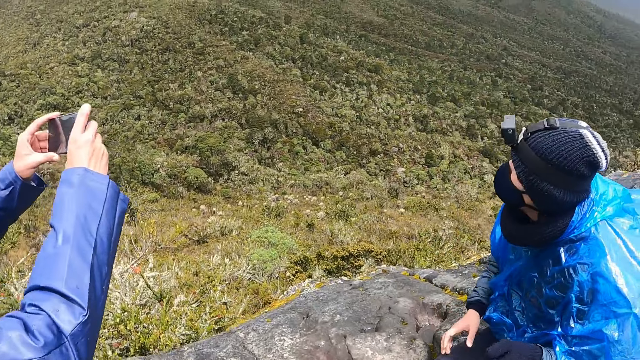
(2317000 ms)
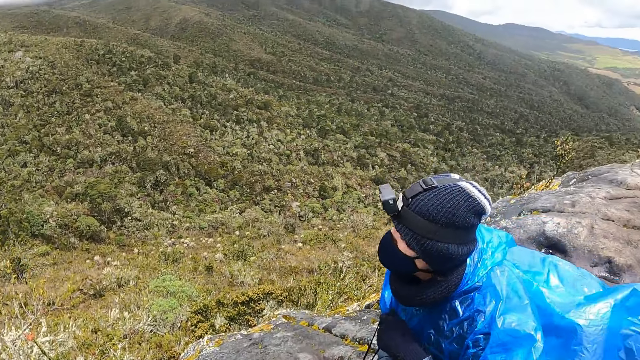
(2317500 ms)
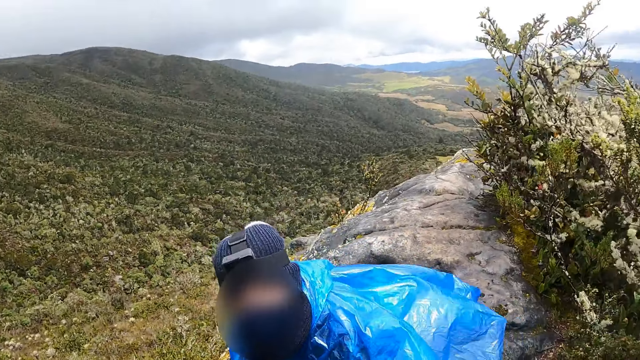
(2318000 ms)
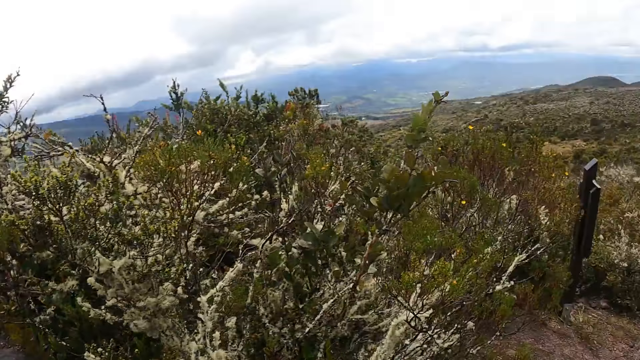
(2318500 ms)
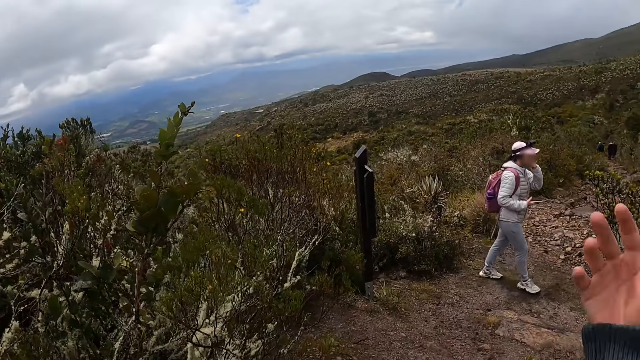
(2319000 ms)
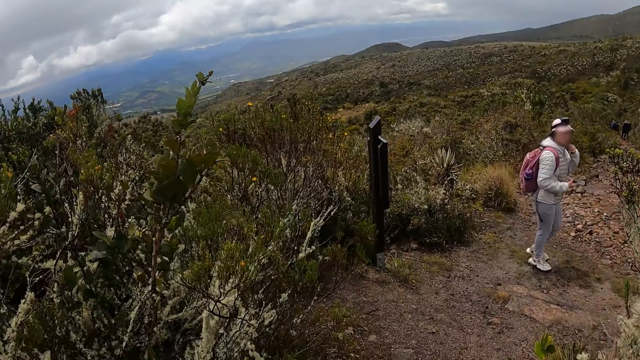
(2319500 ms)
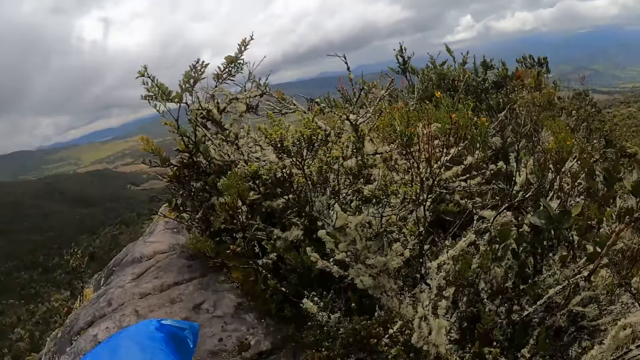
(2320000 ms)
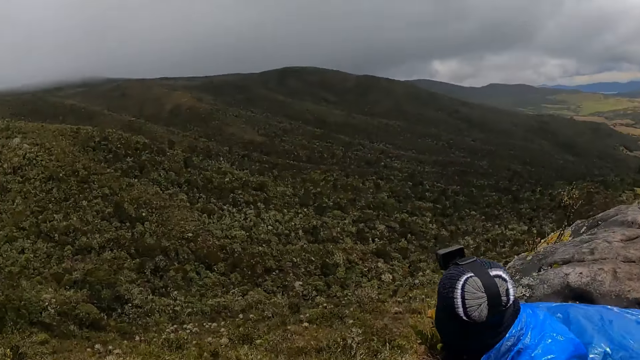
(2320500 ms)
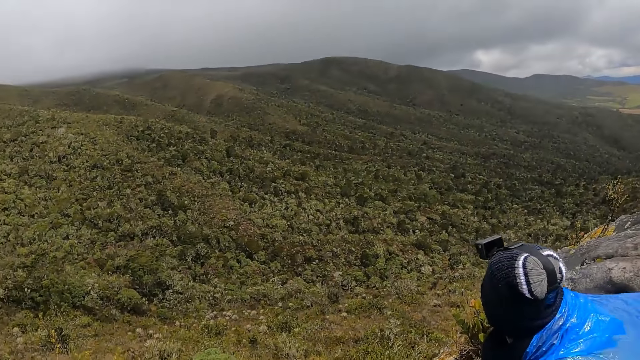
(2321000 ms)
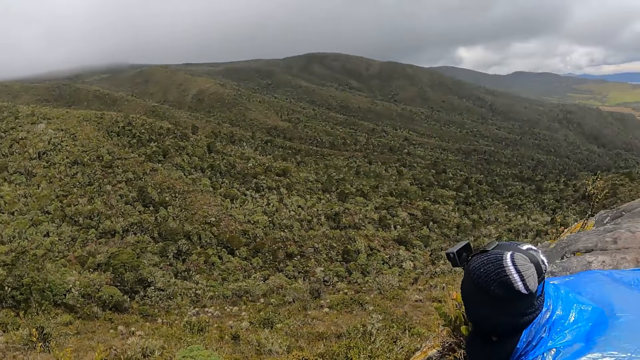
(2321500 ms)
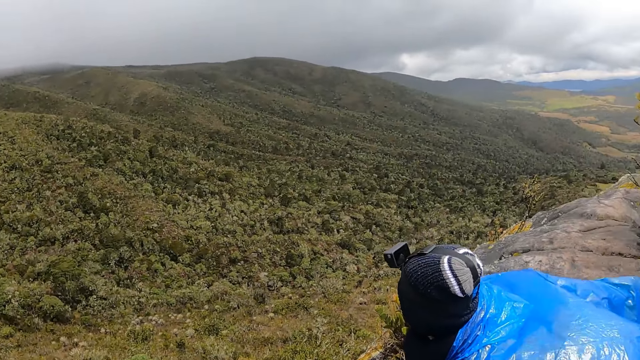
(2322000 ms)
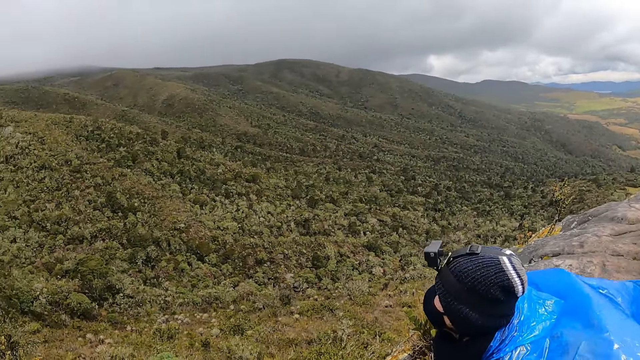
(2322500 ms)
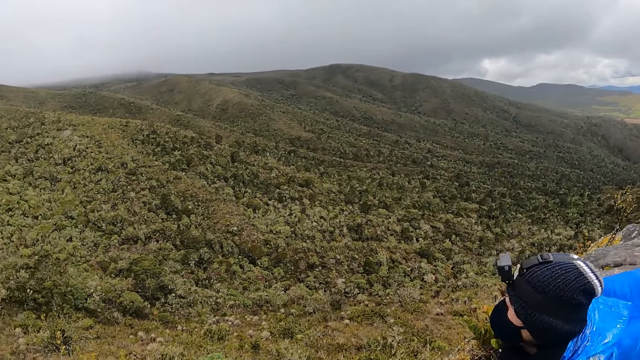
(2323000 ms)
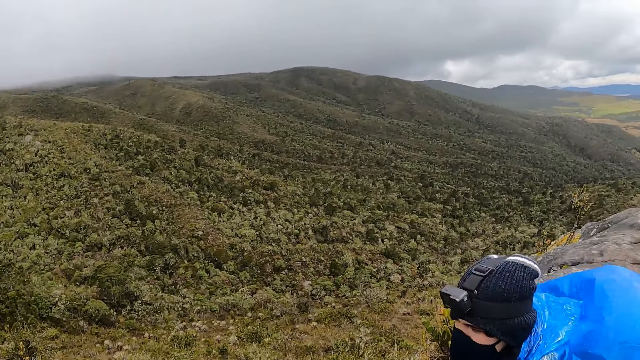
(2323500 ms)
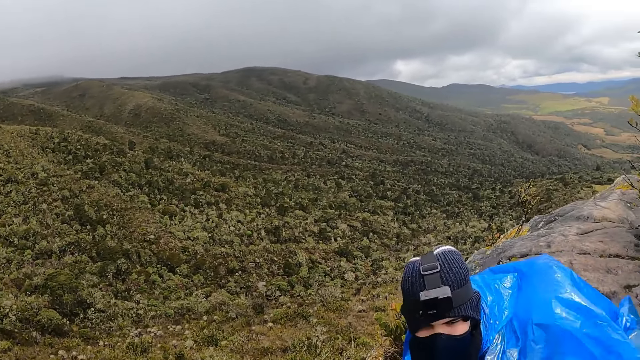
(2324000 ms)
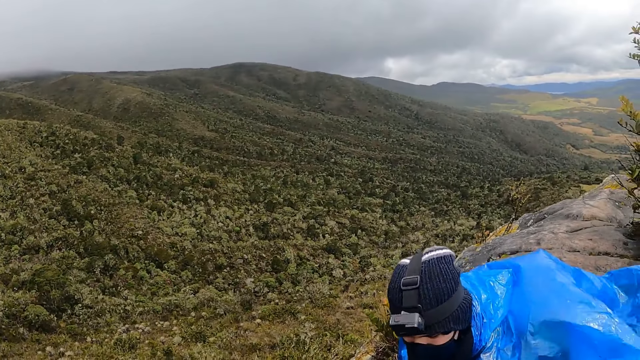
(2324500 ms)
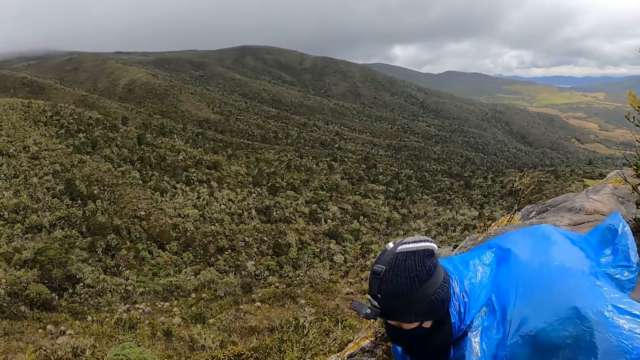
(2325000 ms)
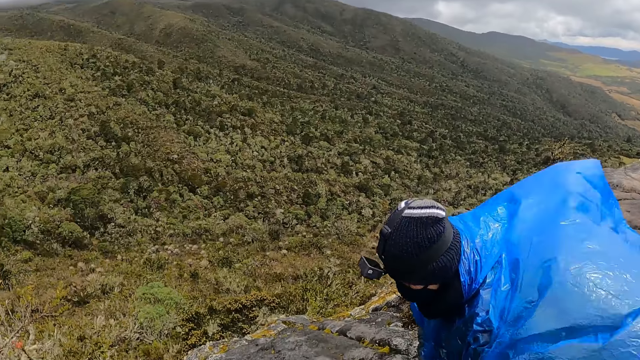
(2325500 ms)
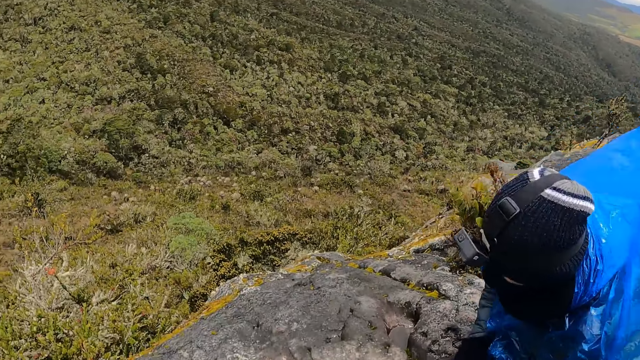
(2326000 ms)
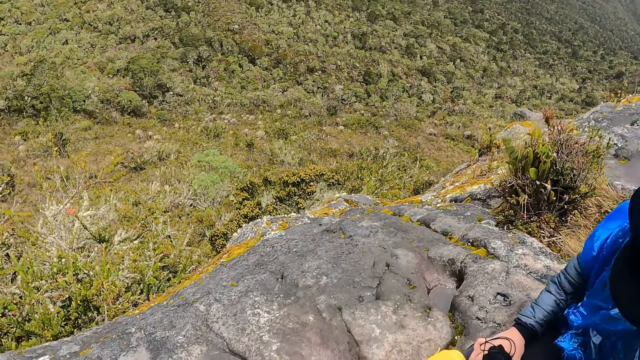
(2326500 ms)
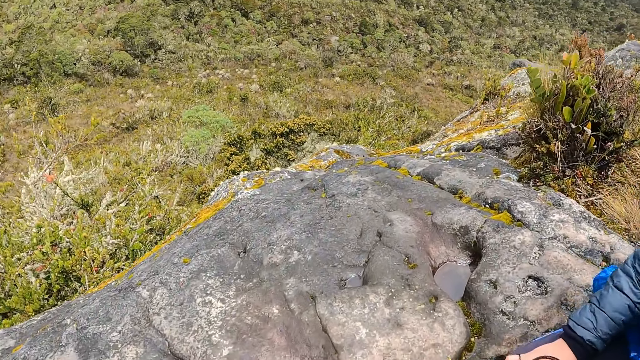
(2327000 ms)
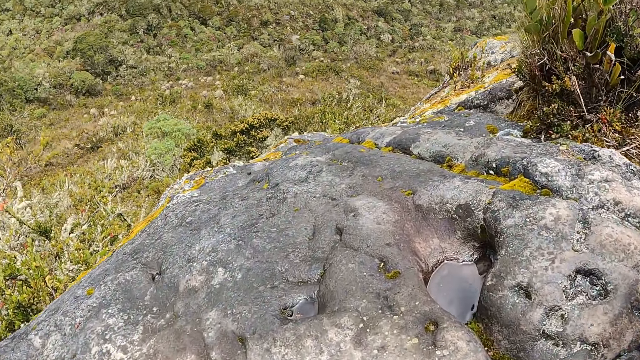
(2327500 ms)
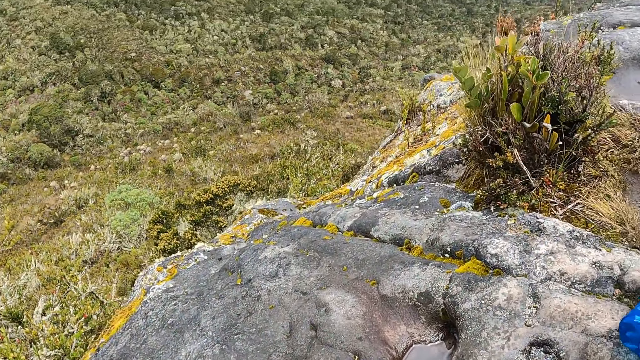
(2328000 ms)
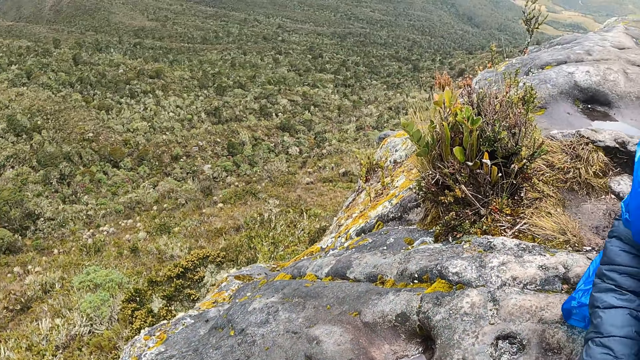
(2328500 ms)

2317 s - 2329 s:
The camera wearer looks around.

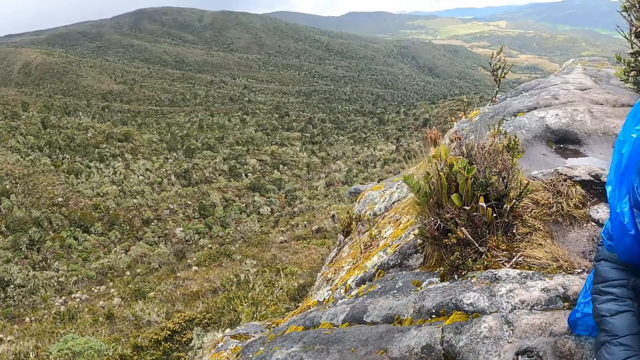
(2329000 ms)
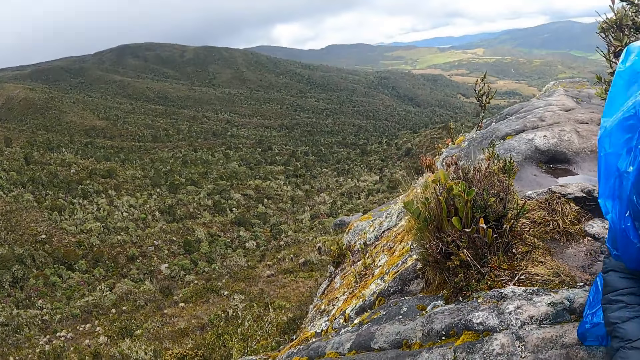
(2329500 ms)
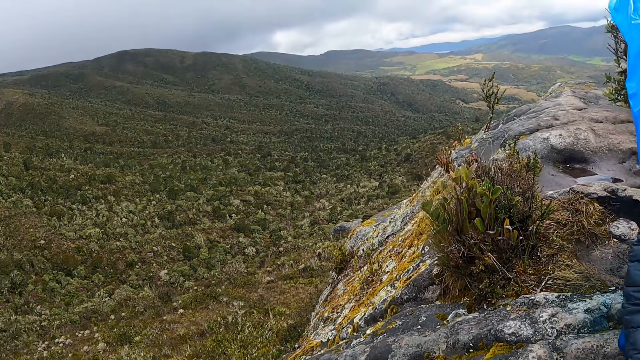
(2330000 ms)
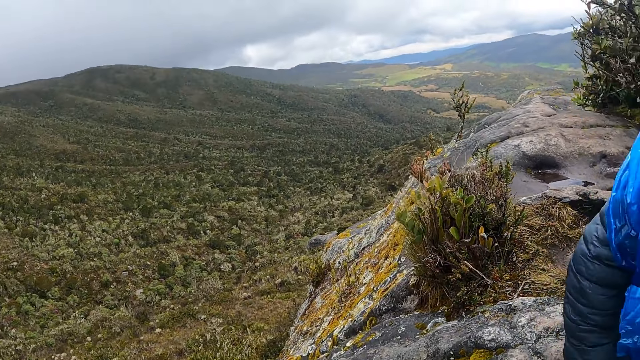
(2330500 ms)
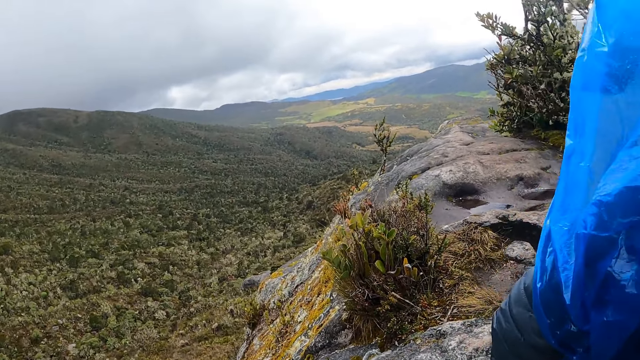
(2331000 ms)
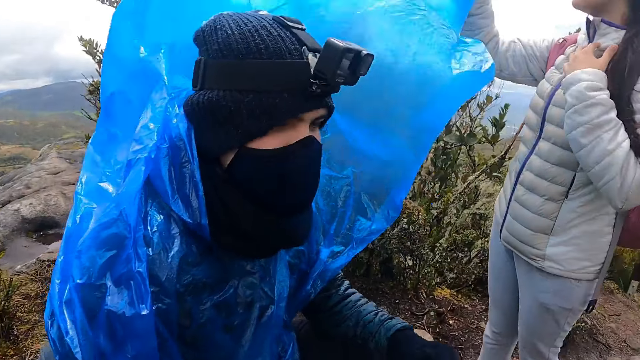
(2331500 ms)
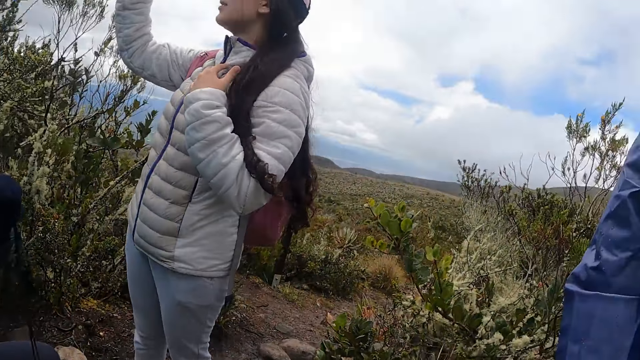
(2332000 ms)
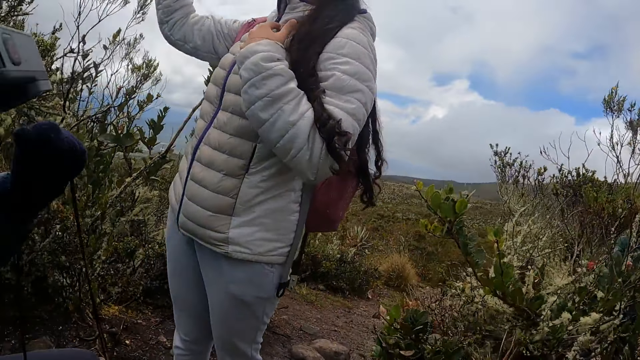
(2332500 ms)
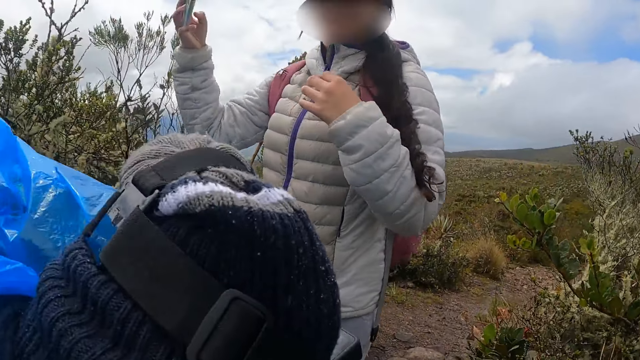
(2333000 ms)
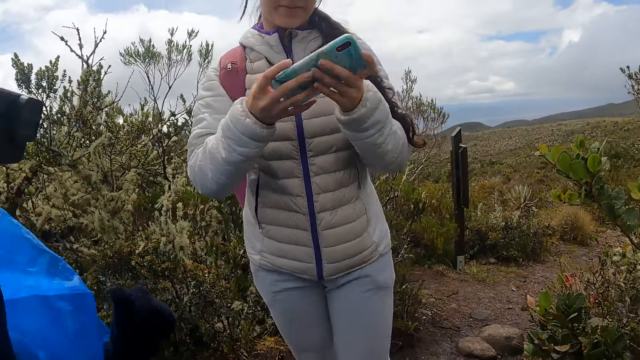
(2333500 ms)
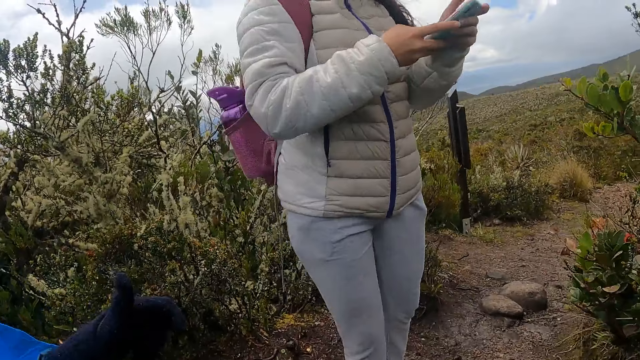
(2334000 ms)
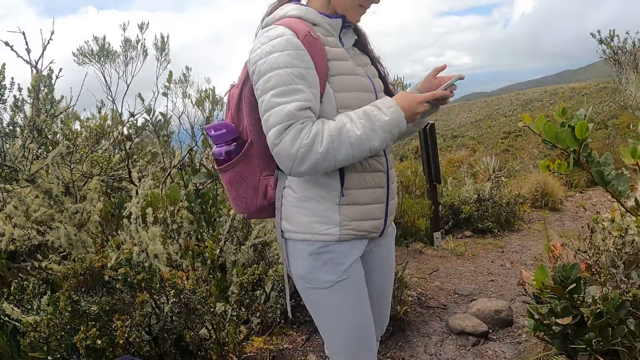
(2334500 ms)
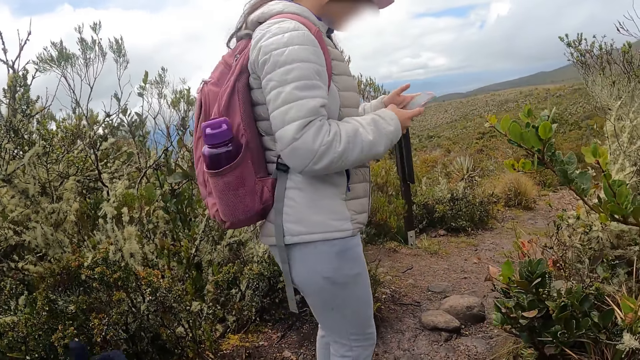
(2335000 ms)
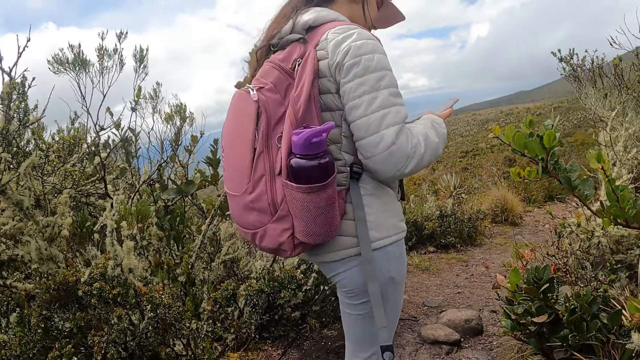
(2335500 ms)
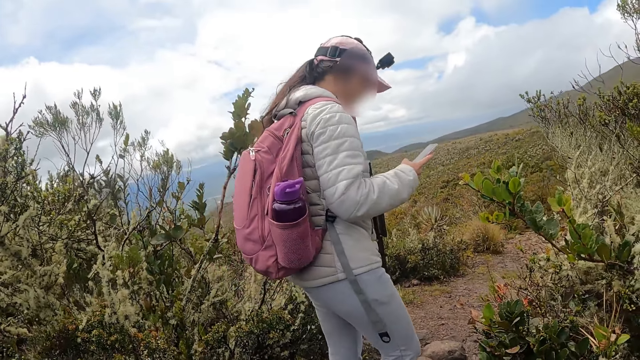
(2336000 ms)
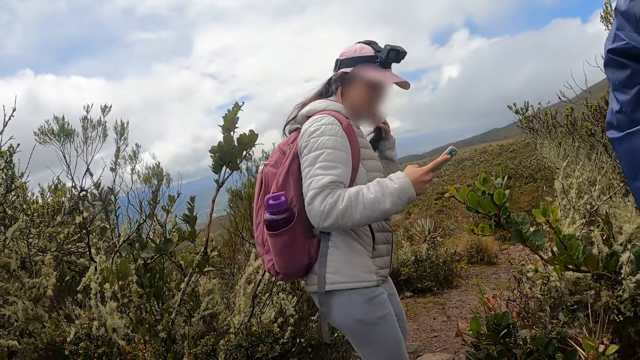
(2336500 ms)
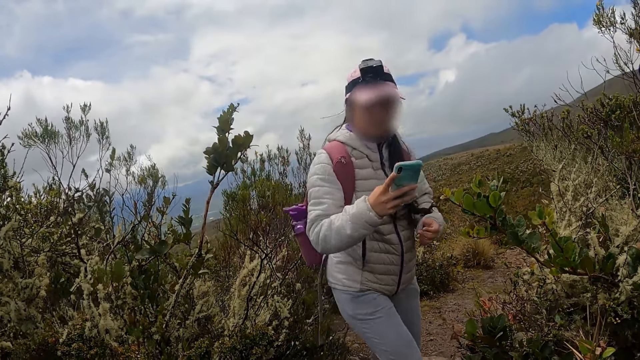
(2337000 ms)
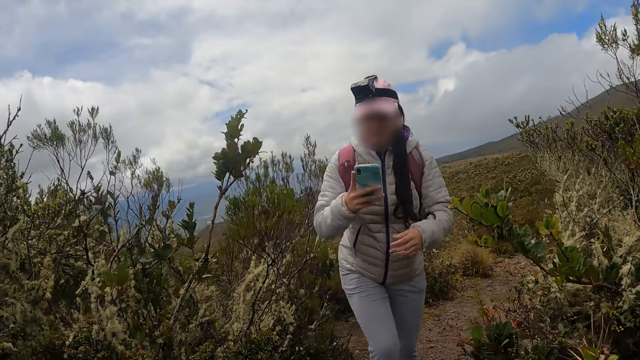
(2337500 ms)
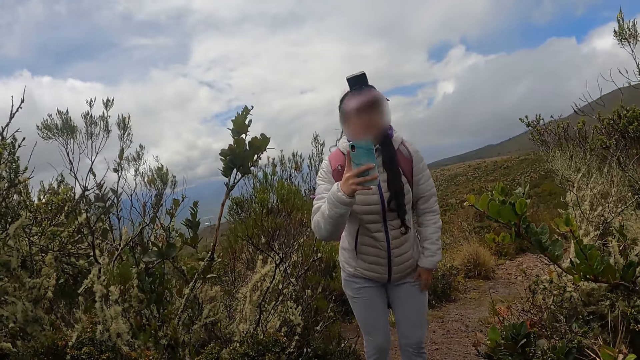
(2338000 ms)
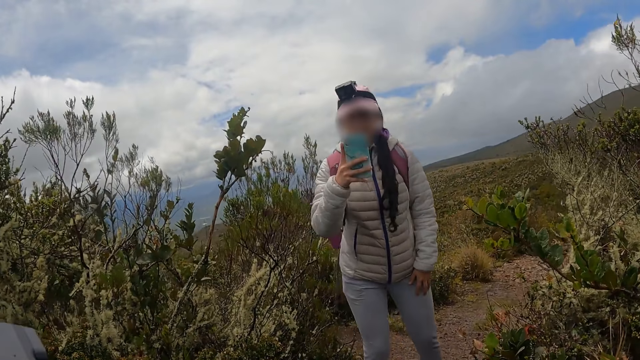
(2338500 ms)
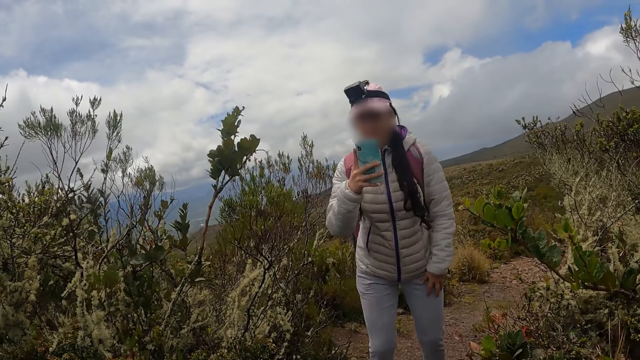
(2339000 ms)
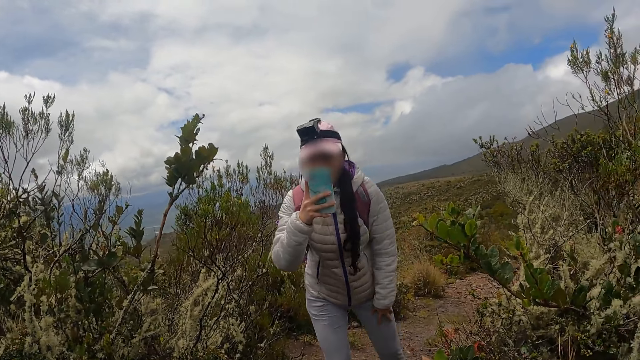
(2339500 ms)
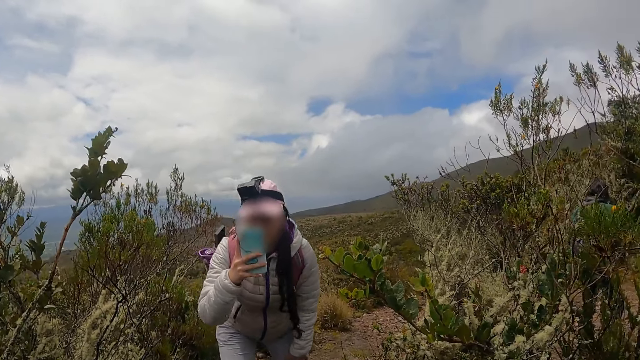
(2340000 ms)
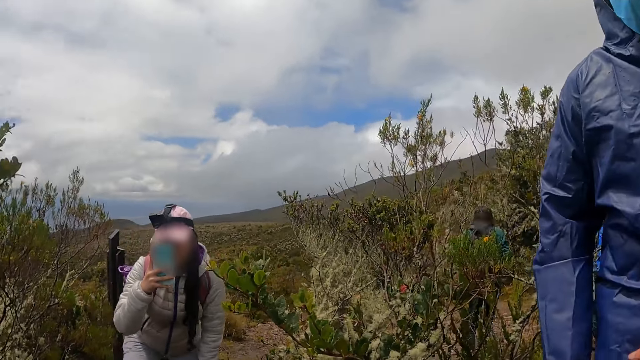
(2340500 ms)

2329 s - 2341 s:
The camera wearer interacts with a woman. The woman takes photos with a phone. The woman records the camera wearer with the phone in her right hand.
